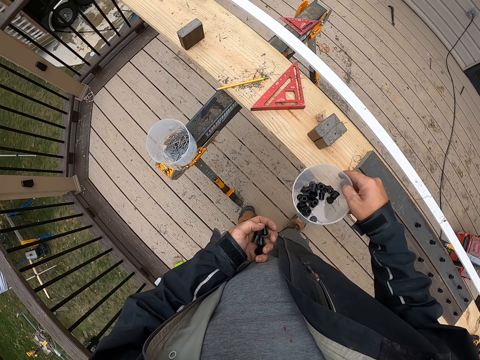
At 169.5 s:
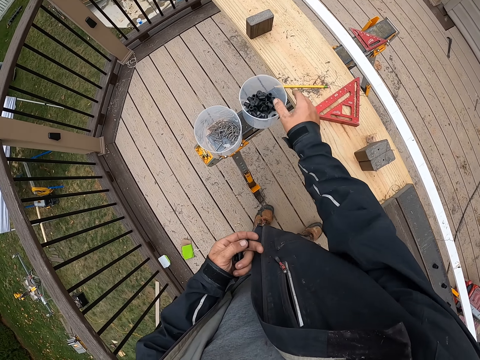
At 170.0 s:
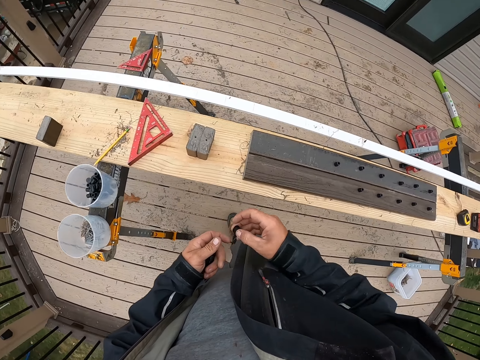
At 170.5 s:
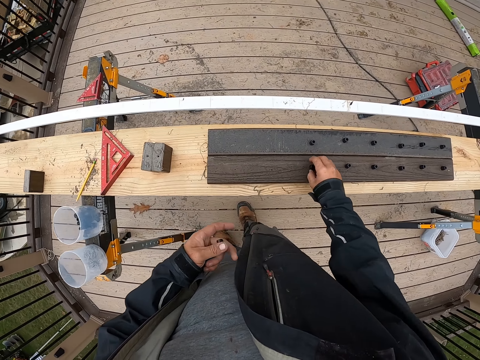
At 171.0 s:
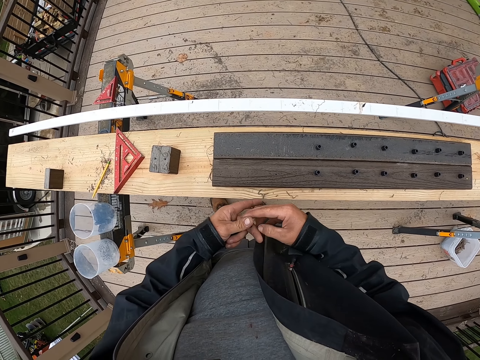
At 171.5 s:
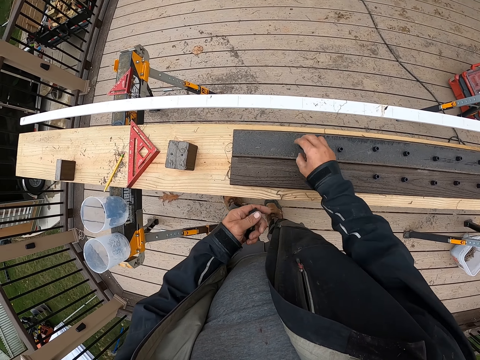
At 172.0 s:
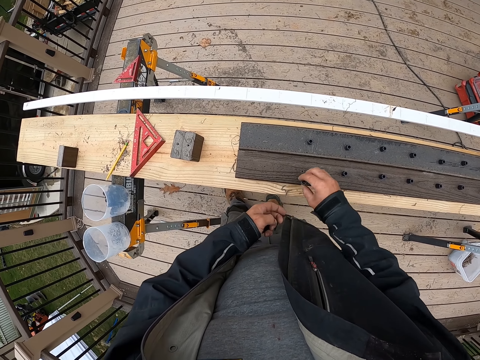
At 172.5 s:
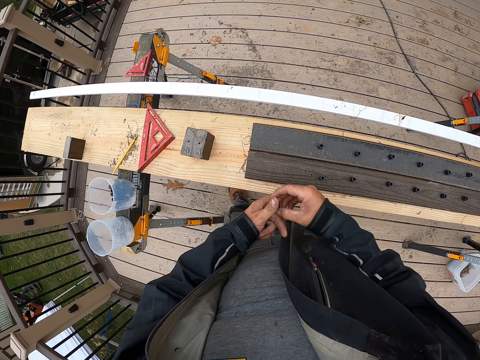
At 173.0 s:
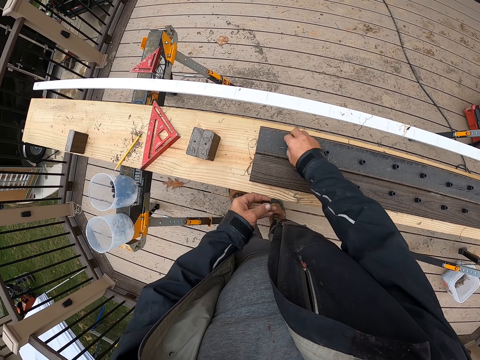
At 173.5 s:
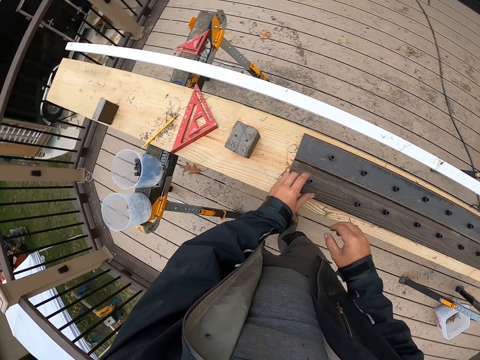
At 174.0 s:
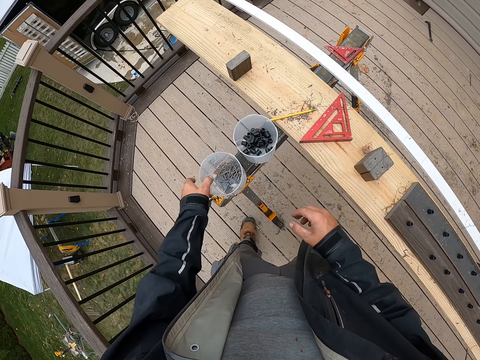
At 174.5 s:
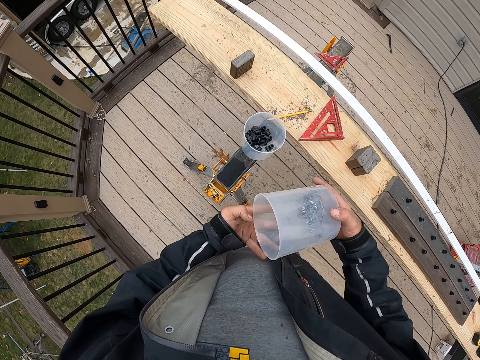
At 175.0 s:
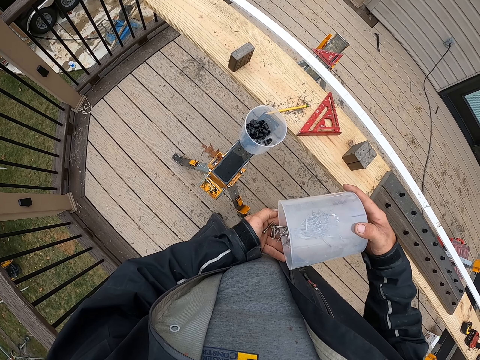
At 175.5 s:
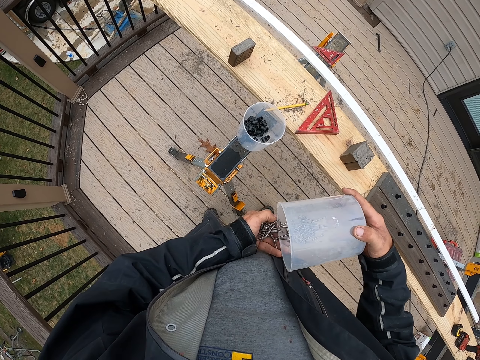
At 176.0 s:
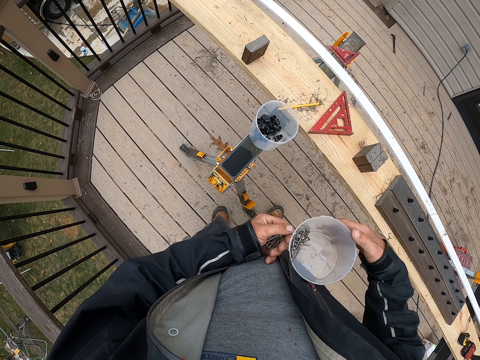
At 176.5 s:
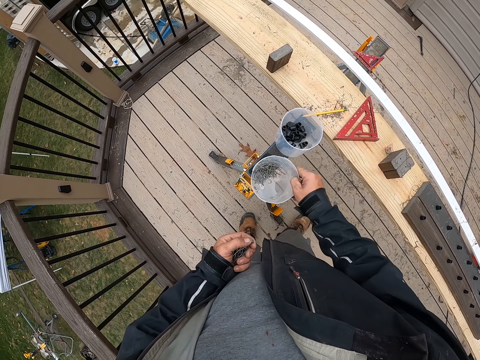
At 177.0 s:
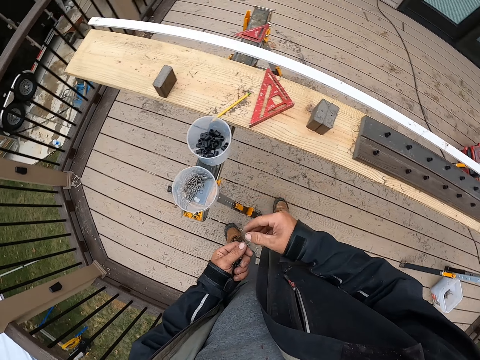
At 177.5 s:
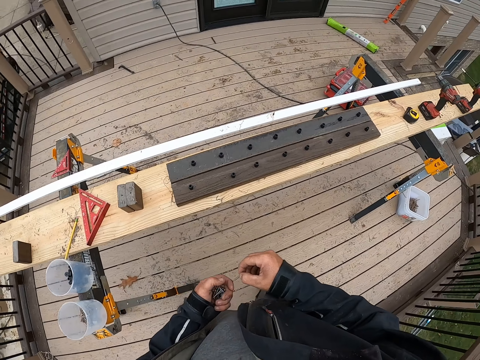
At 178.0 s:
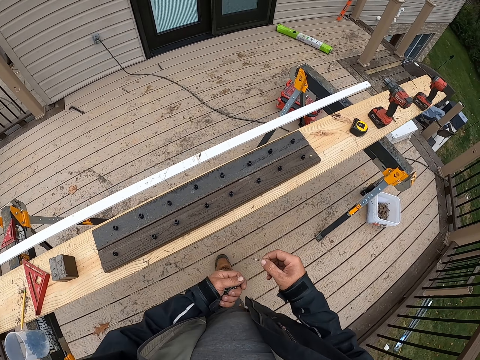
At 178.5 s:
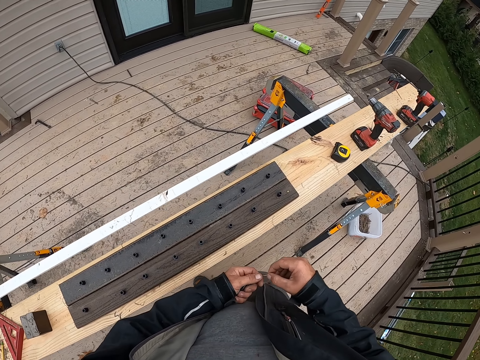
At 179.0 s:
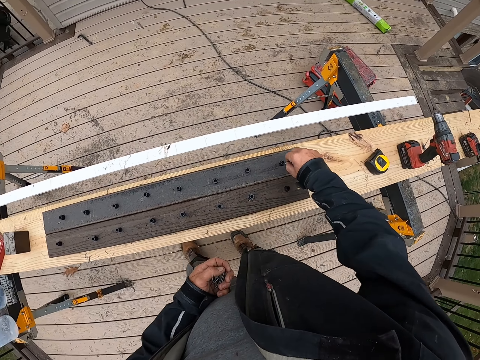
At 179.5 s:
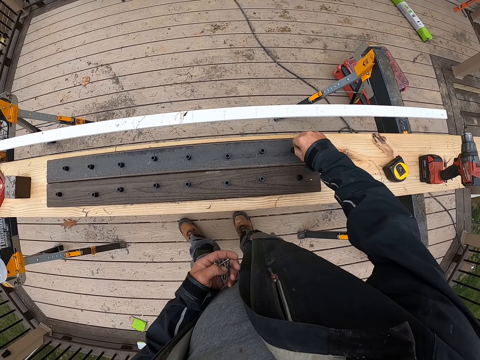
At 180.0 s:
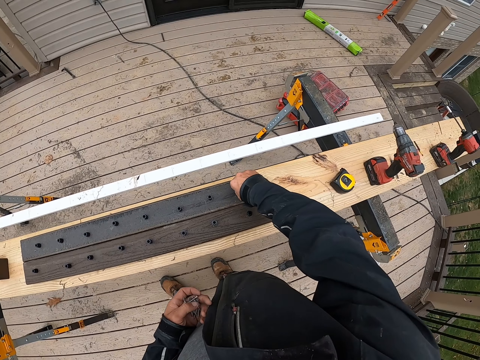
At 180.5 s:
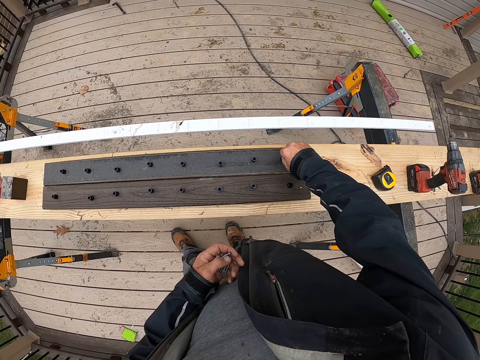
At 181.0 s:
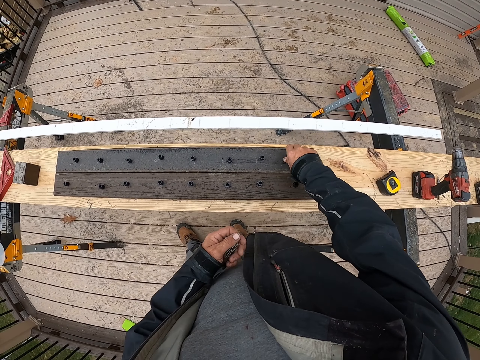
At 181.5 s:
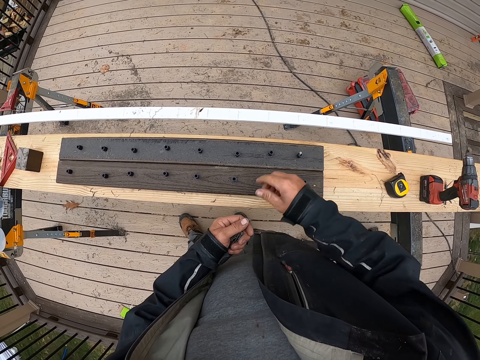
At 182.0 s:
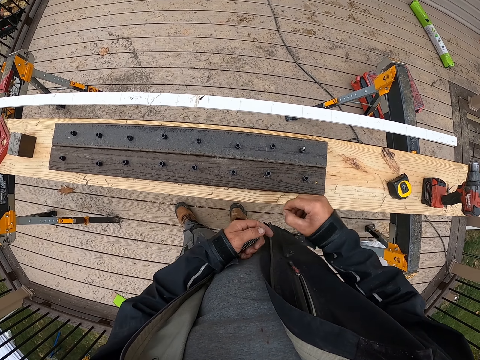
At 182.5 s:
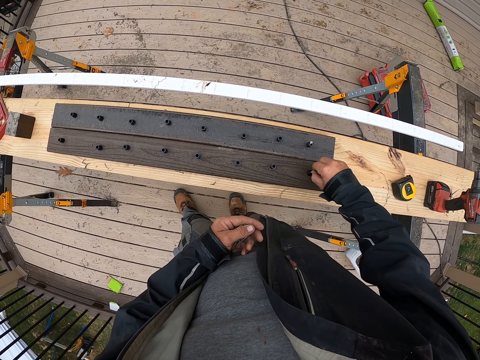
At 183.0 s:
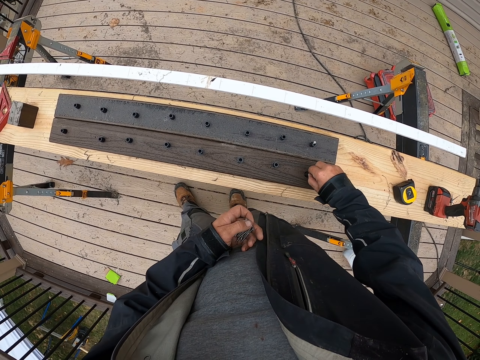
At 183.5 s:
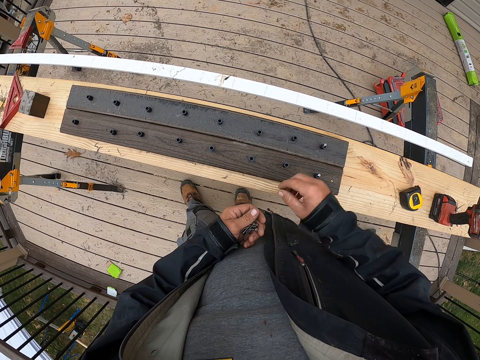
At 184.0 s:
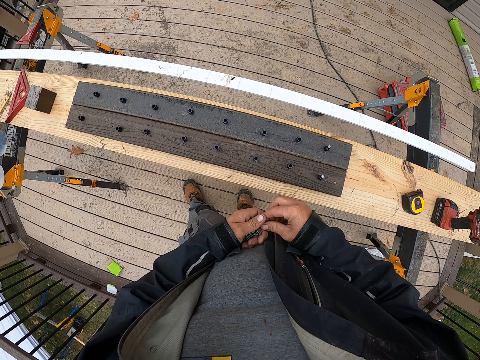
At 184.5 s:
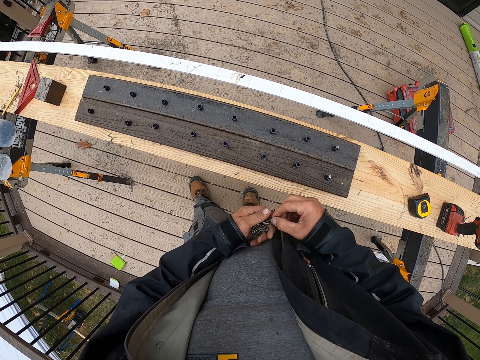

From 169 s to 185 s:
The camera wearer puts the tin down. They place the plastic piece on the rail. They pick up the tin. They pour the nails on the hand. They put the tin down. They place the nails on the plastic pieces.

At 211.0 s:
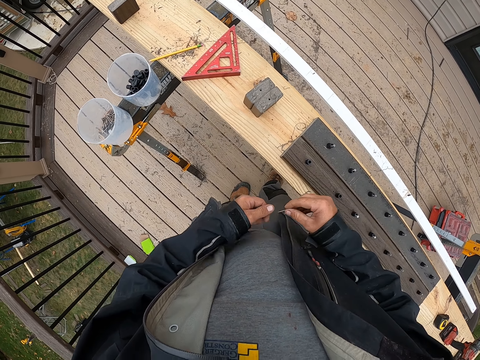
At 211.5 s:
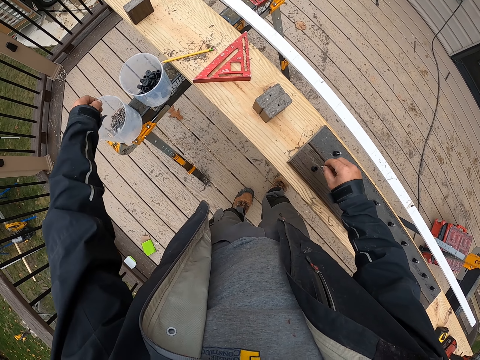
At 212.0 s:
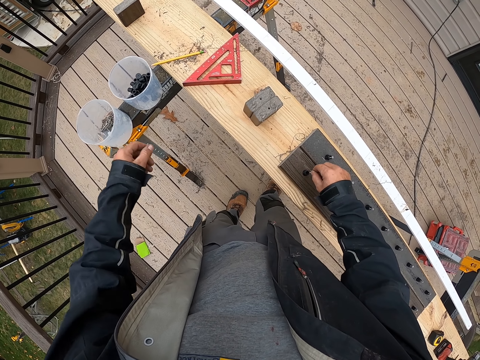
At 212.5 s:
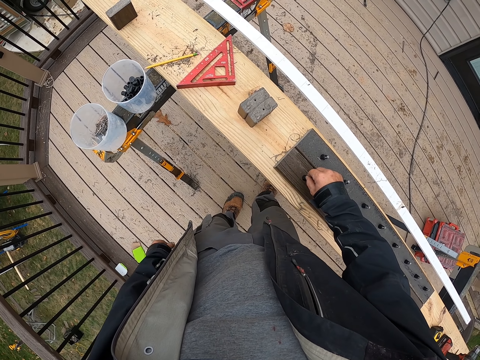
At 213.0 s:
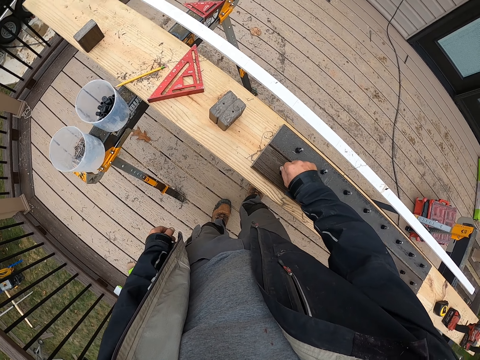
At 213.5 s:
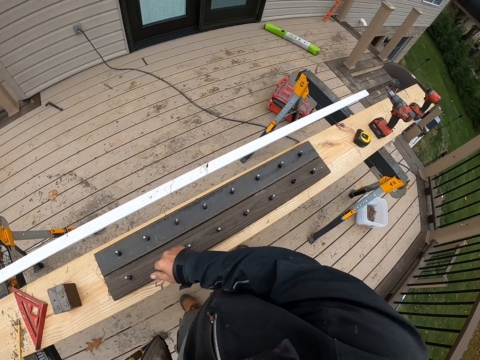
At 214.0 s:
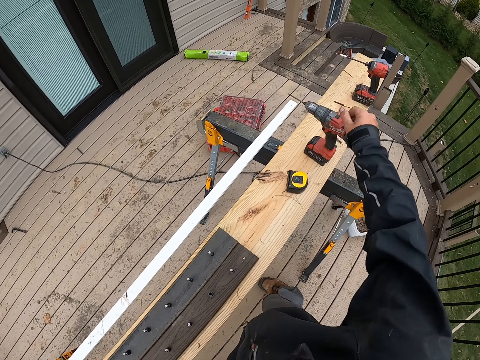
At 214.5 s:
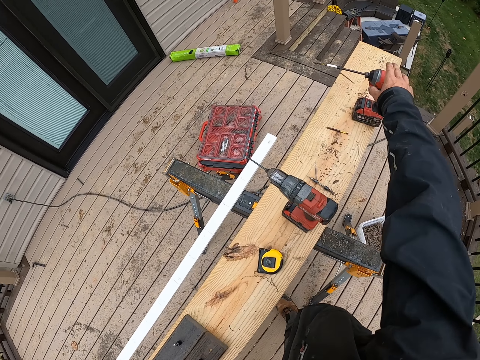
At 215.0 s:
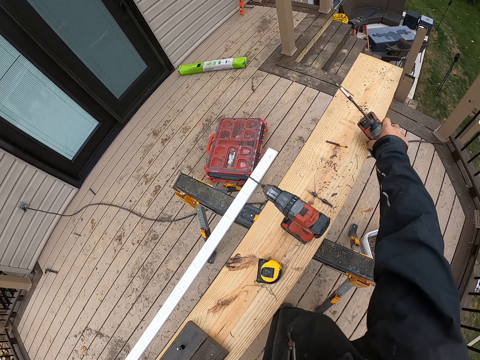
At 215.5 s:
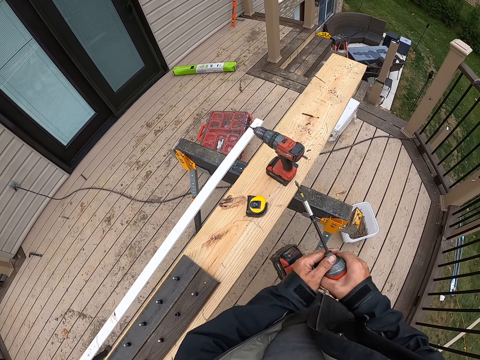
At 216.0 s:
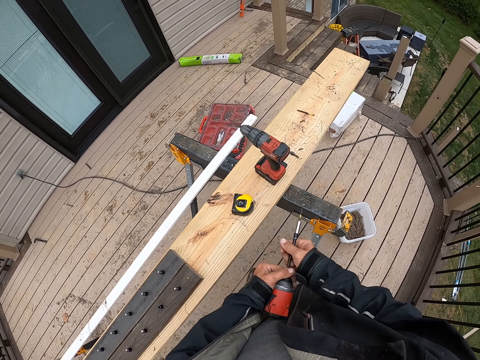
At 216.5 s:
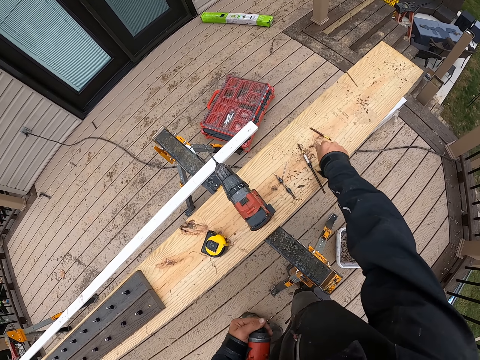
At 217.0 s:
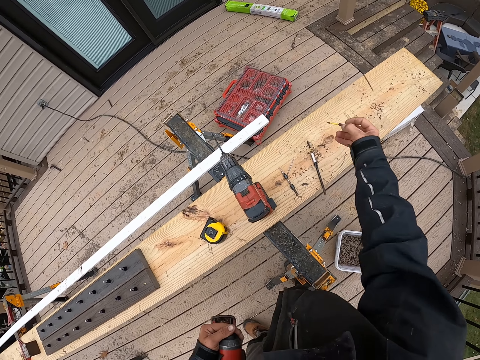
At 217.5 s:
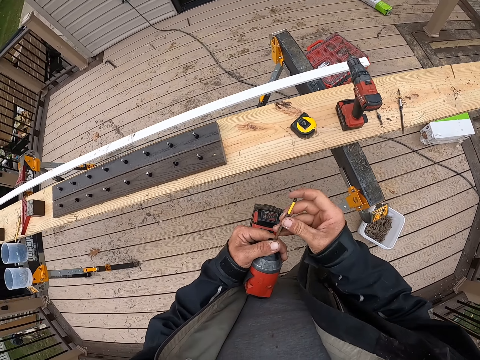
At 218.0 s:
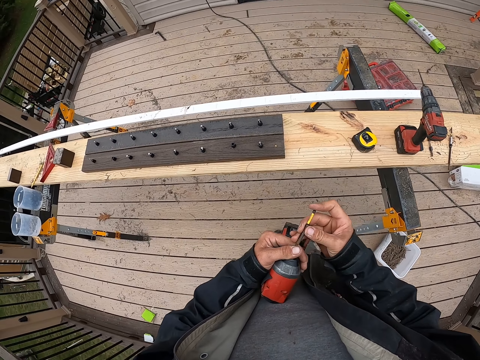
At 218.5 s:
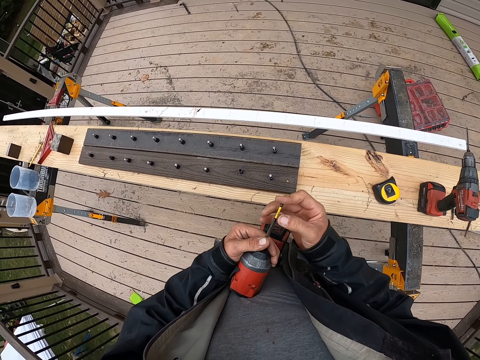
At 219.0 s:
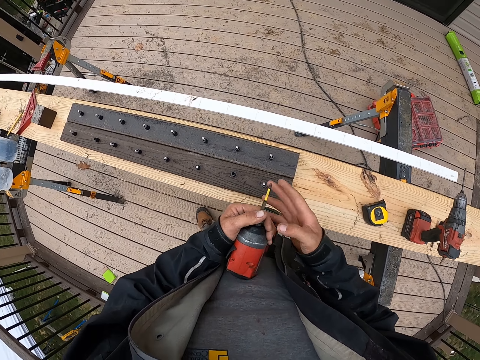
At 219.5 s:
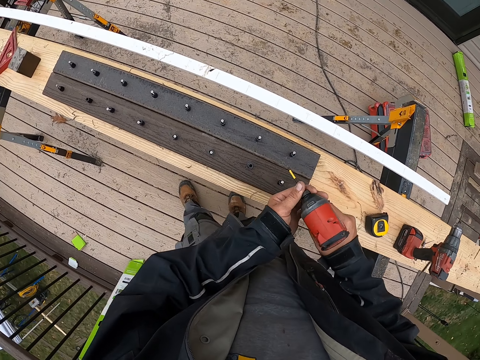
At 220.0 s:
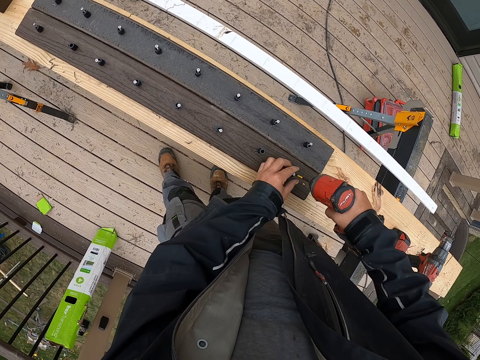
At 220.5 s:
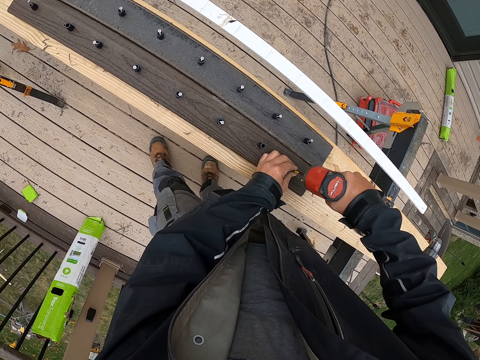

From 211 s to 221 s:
The camera wearer puts the nails in the tin. They hold the nail on the plastic piece. They pick up a drill. They hold the drill with both hands. They remove the drill. They remove the bit. They pick up the drill. They pick up another bit. They put the bit in the drill. They fix the drill. They drill the nail in the holes. They drill the nuts.
